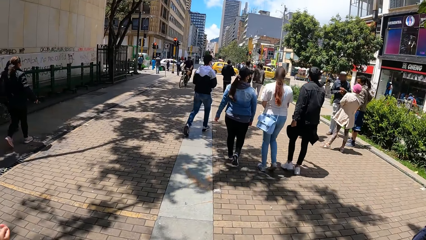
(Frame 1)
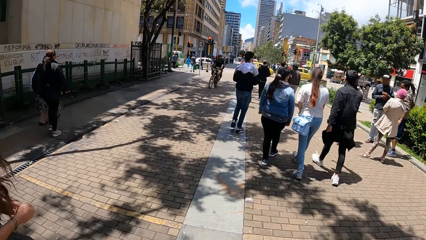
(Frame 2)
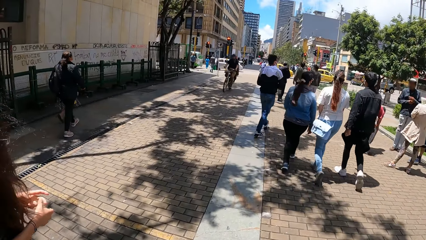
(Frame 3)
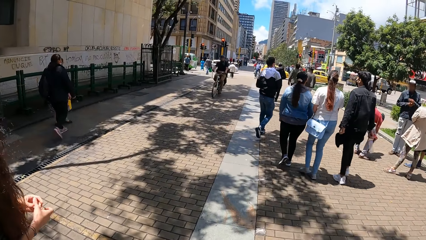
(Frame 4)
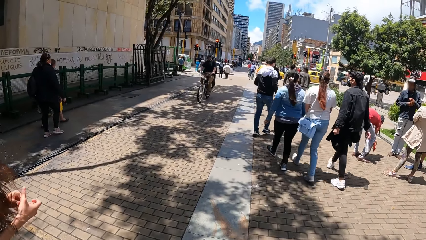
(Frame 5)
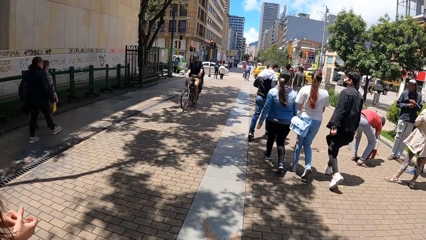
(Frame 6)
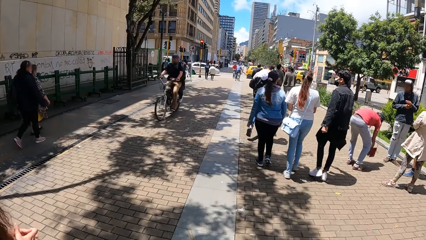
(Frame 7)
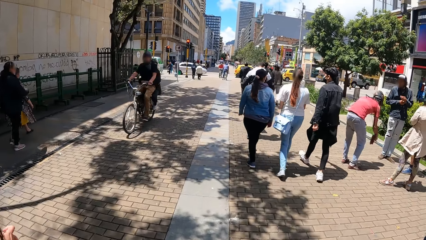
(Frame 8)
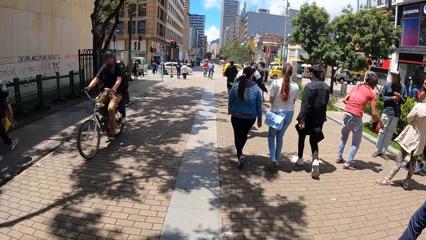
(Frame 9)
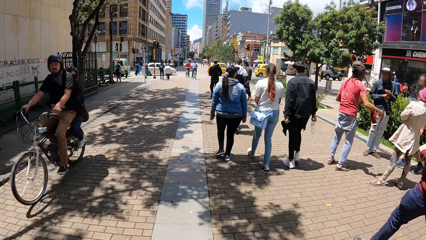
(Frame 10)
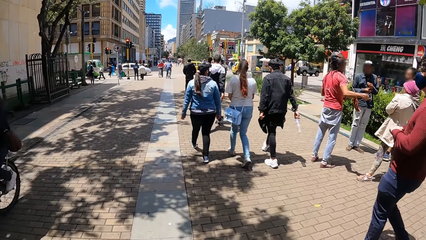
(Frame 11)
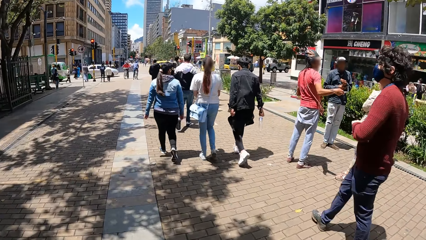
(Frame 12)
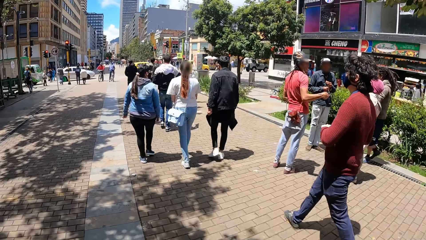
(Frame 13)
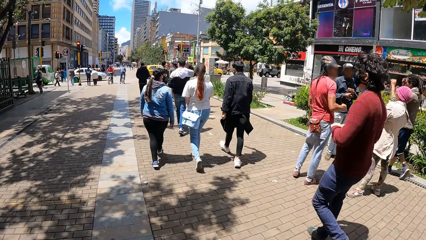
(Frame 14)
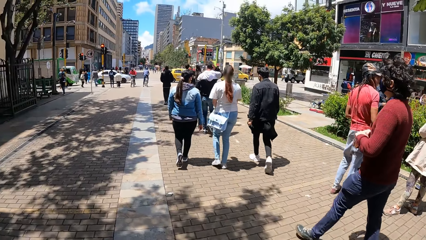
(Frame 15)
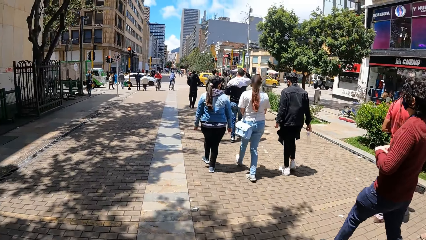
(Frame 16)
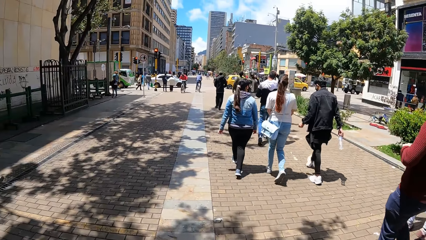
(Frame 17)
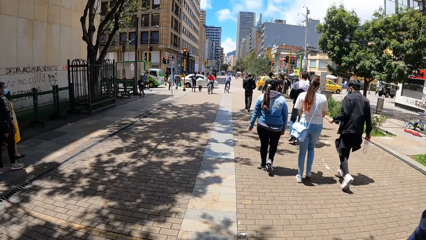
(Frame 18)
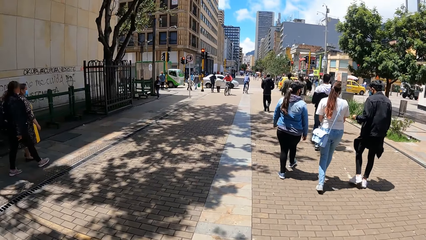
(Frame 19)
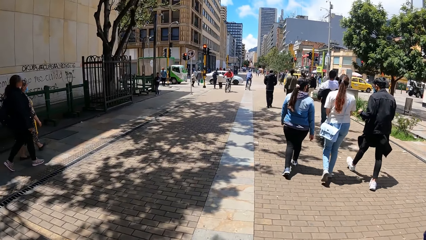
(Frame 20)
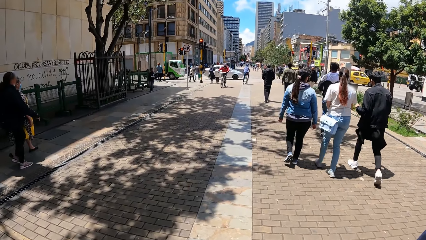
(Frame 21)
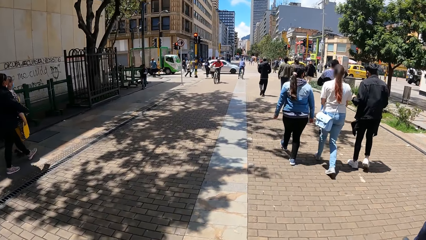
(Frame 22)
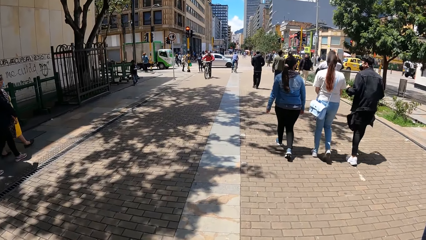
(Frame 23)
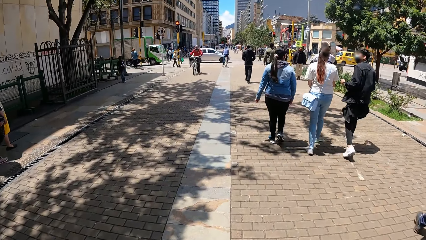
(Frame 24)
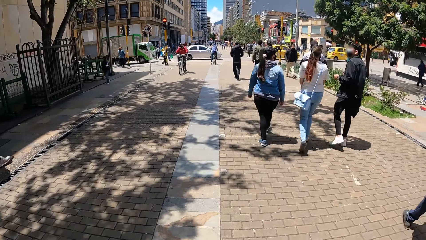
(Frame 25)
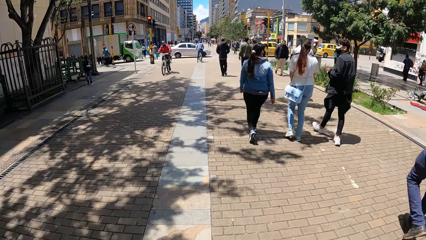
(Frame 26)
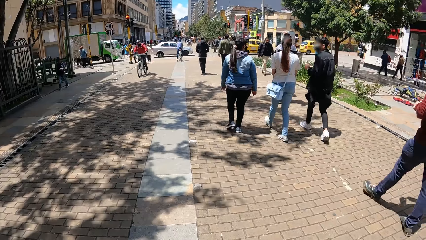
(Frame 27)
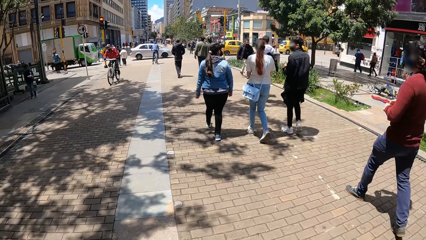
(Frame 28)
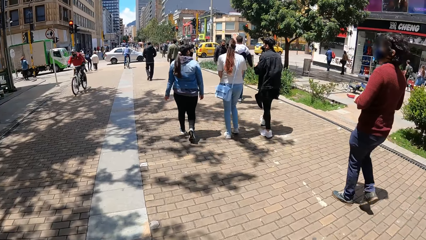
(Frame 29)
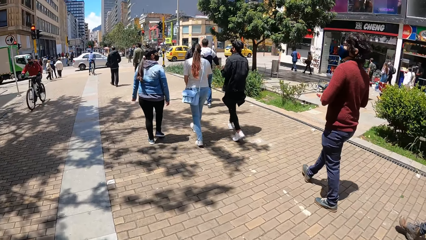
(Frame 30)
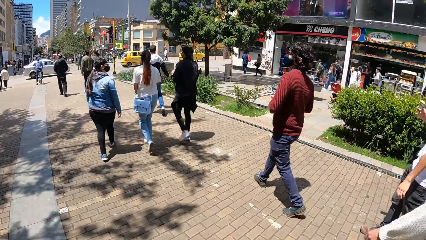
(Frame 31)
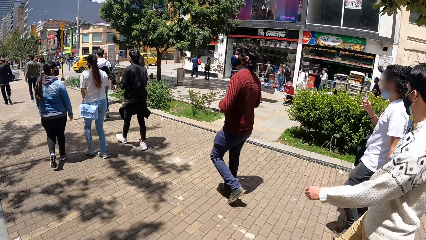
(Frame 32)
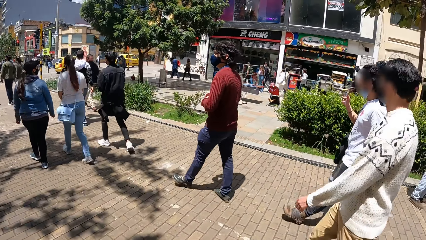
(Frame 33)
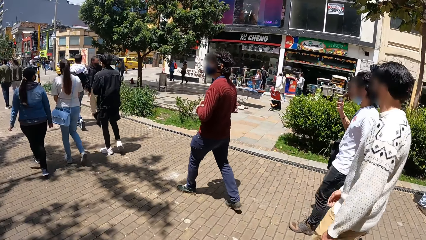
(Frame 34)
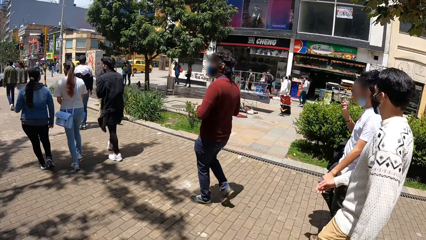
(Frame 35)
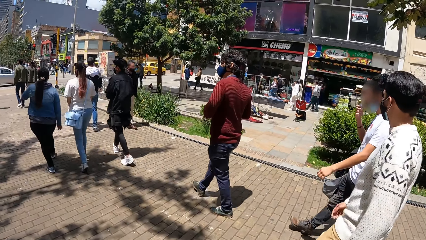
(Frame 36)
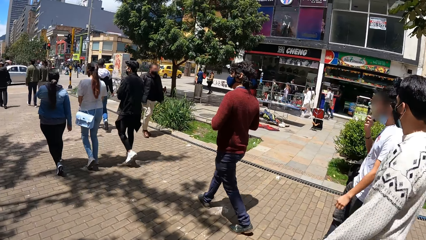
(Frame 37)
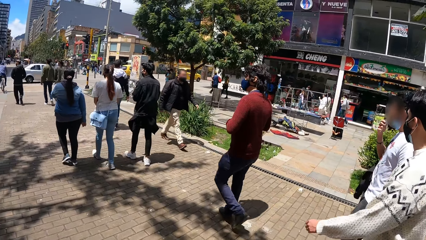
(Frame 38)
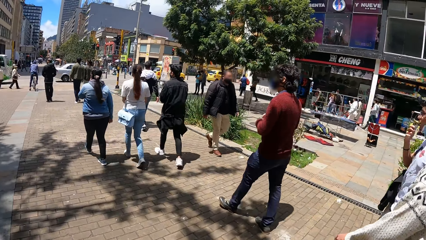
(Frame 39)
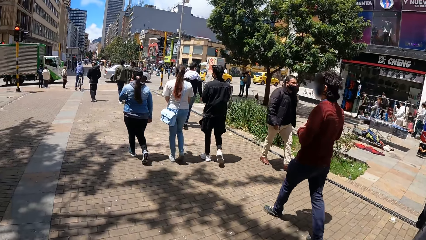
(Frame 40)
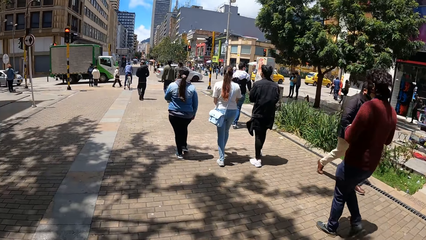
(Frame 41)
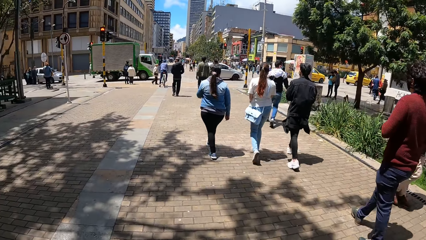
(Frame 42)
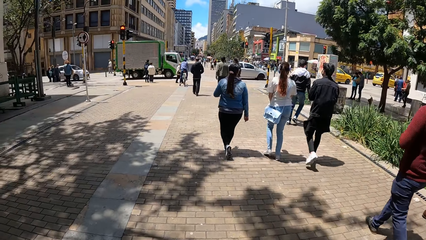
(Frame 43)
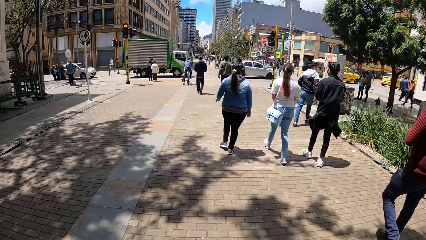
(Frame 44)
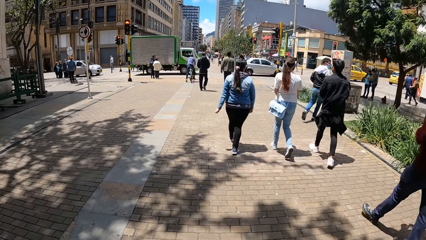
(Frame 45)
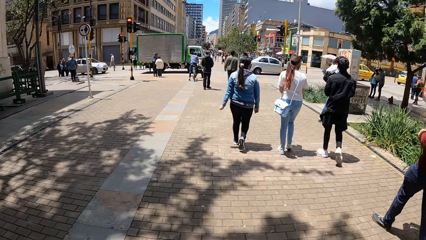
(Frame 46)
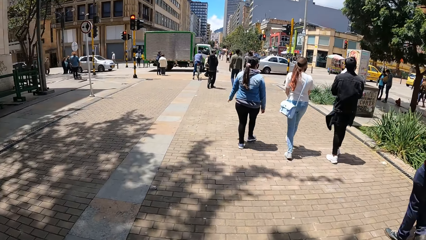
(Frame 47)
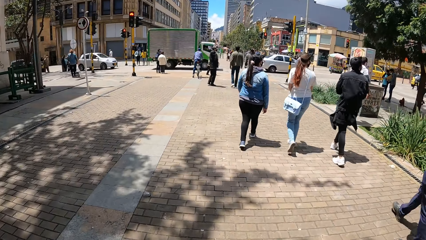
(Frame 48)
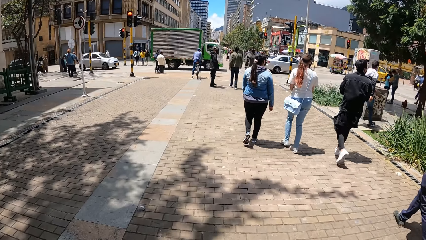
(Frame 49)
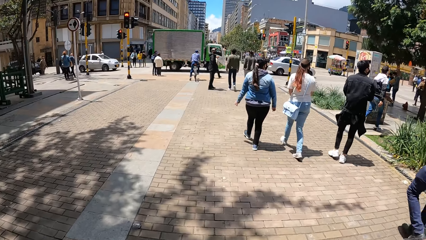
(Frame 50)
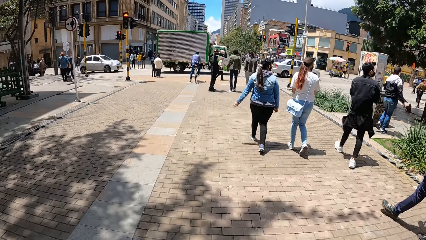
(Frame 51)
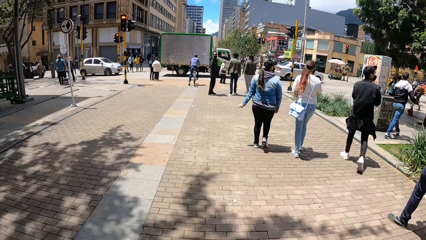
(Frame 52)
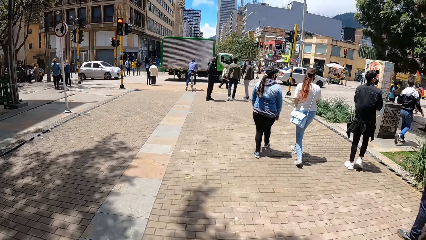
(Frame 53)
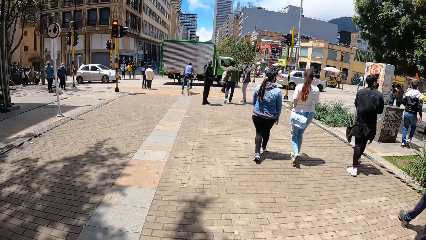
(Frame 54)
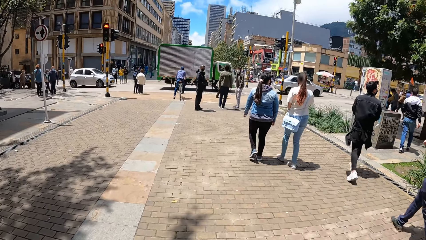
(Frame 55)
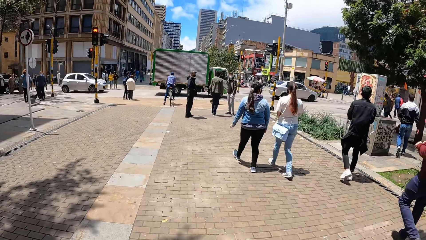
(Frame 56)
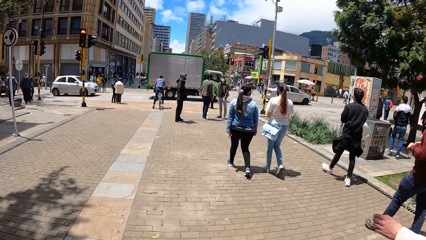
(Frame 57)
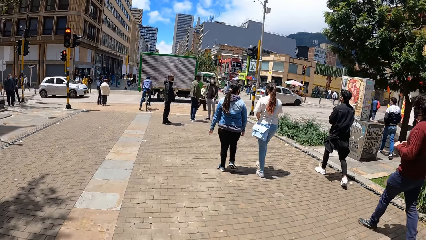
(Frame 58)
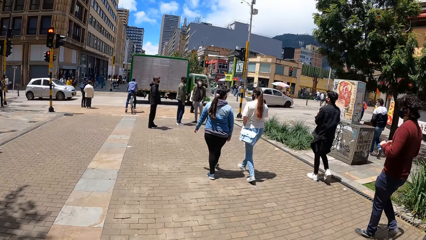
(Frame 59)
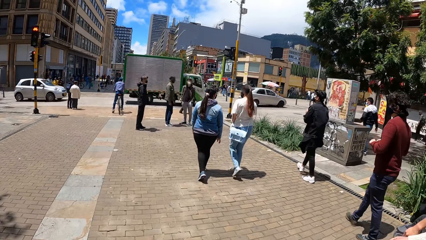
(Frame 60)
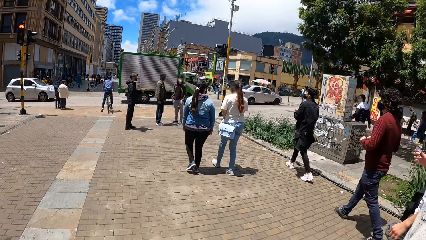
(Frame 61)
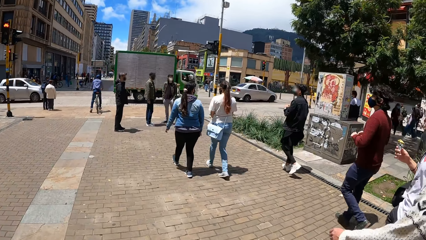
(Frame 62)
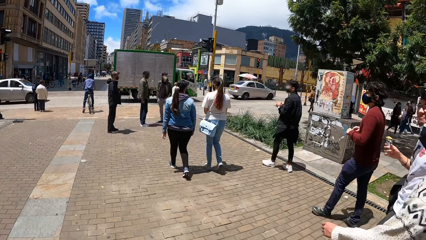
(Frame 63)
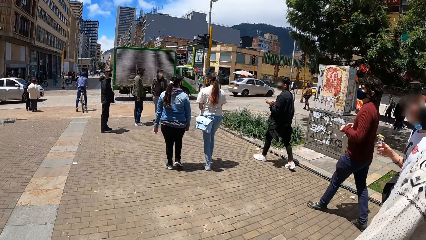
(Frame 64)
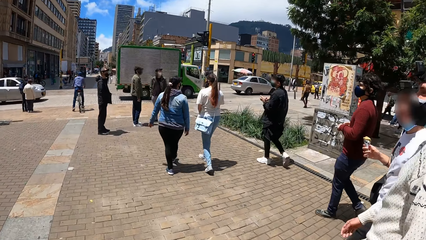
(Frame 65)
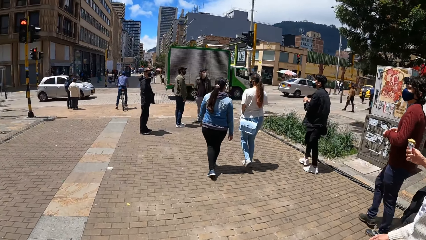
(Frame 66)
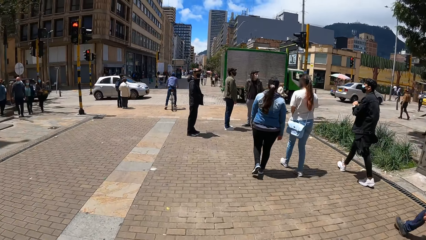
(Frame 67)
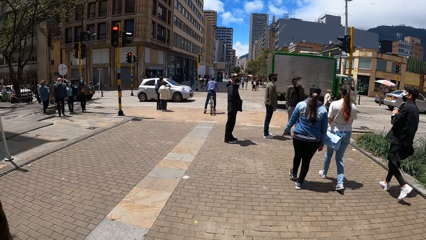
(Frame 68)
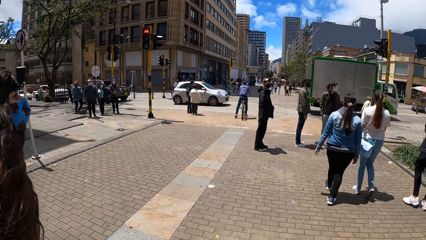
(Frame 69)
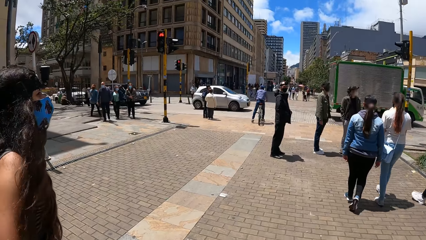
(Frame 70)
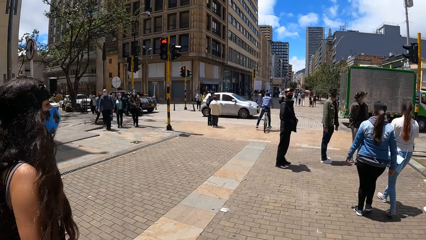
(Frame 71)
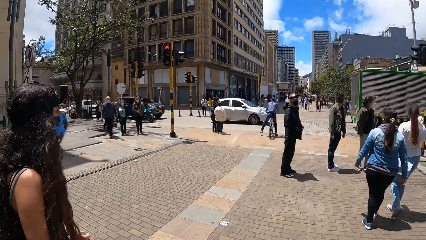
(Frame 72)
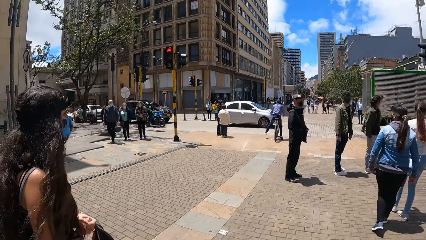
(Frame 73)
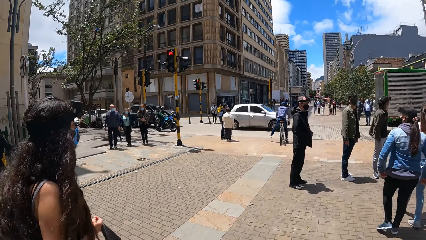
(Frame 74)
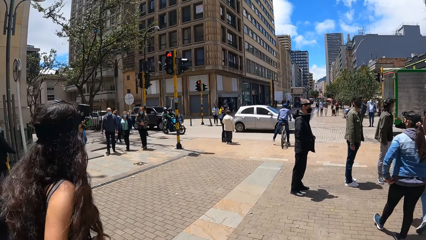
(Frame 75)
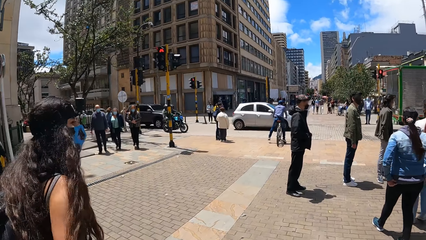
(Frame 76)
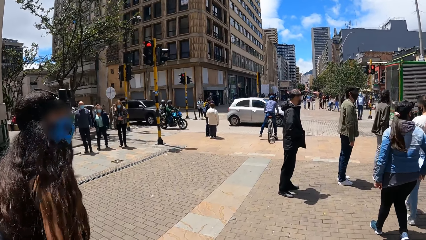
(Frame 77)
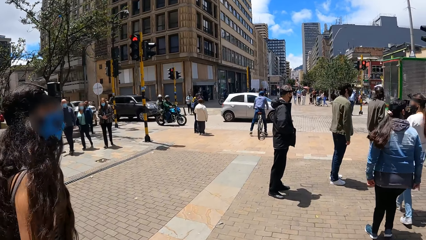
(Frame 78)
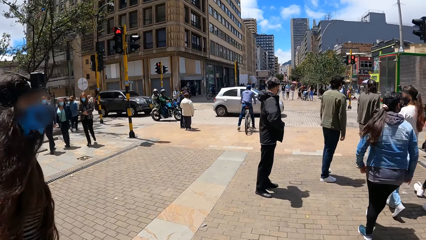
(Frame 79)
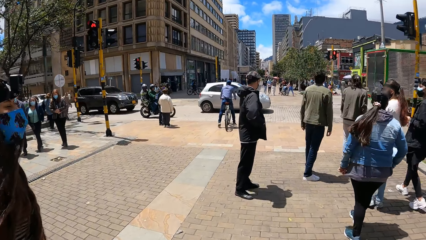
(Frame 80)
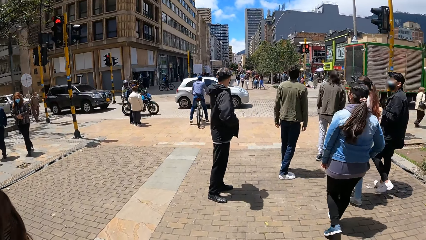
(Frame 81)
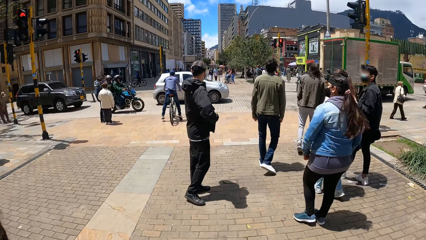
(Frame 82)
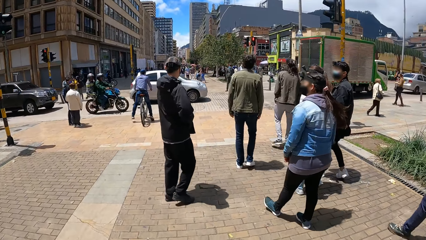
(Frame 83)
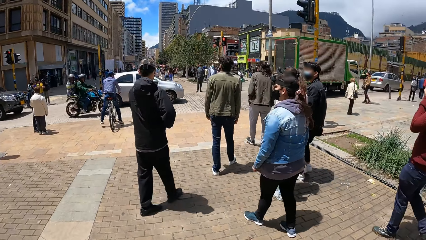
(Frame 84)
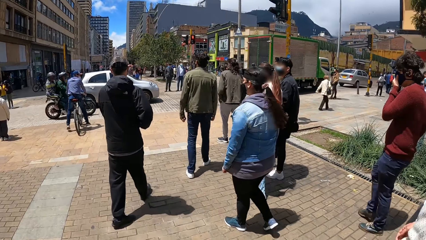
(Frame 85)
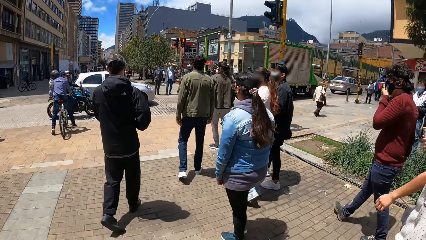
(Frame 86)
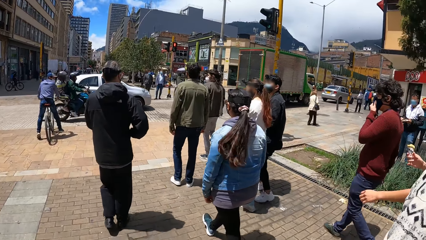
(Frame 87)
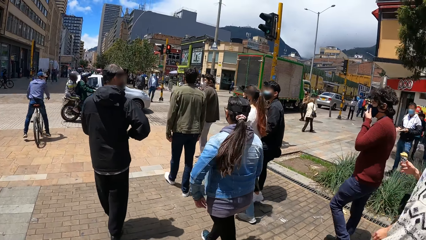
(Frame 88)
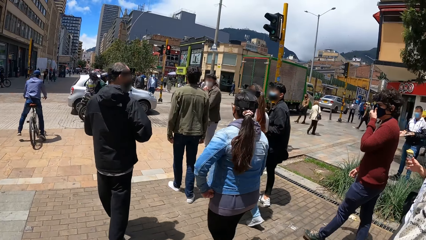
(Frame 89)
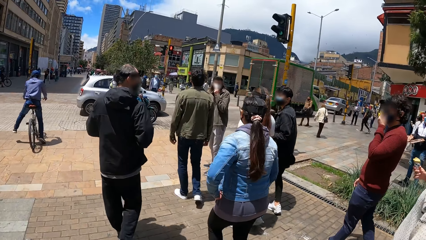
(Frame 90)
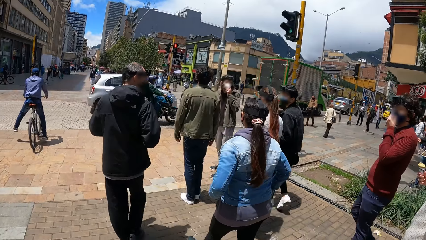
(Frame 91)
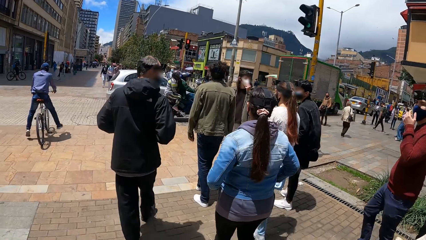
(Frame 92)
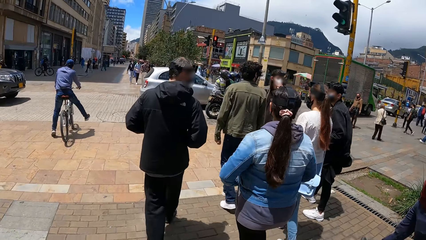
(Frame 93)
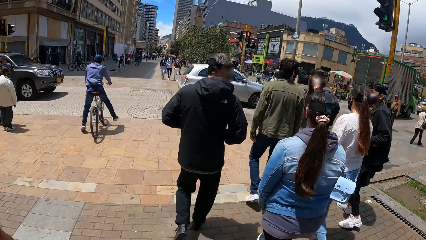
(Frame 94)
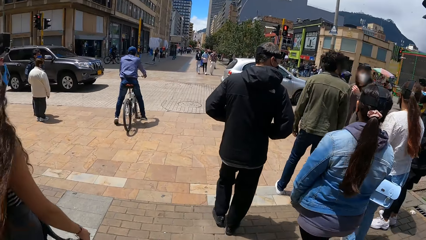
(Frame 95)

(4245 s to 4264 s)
A man on a bicycle rides past the camera wearer.
